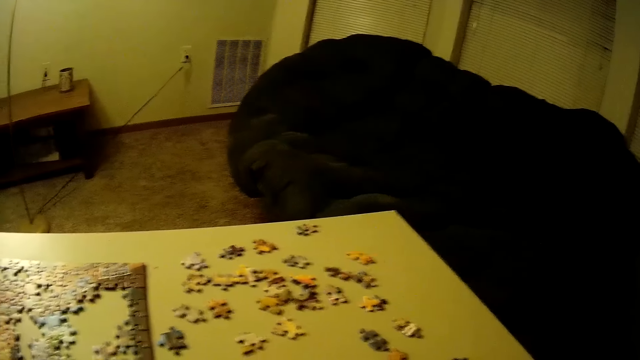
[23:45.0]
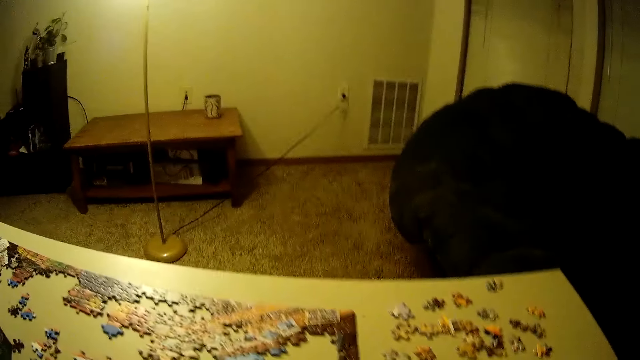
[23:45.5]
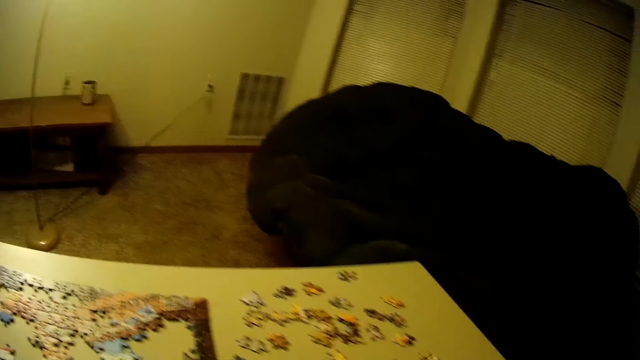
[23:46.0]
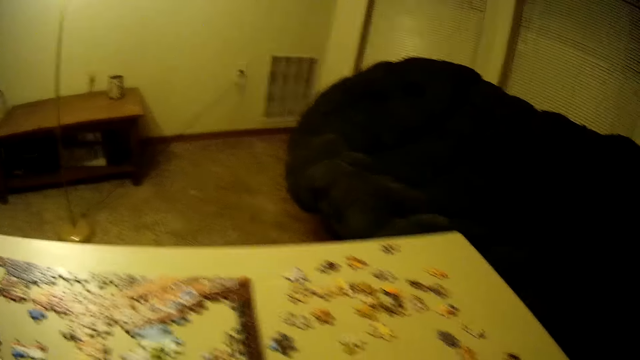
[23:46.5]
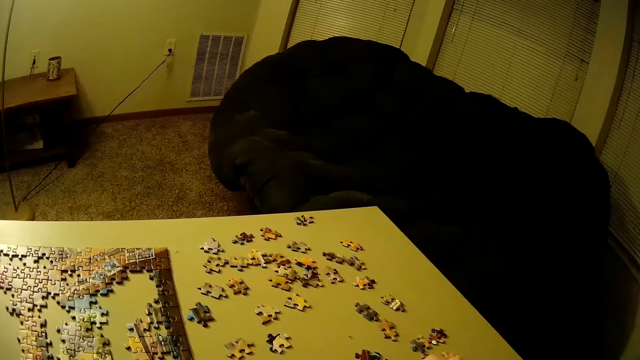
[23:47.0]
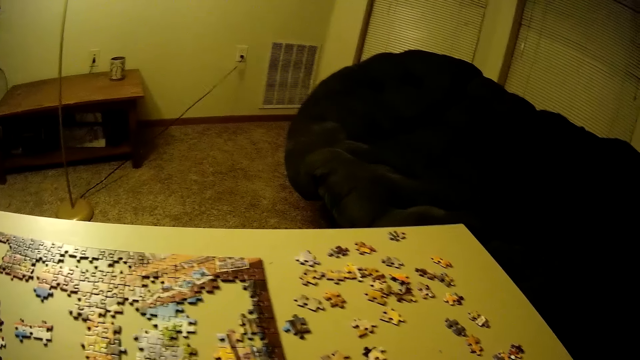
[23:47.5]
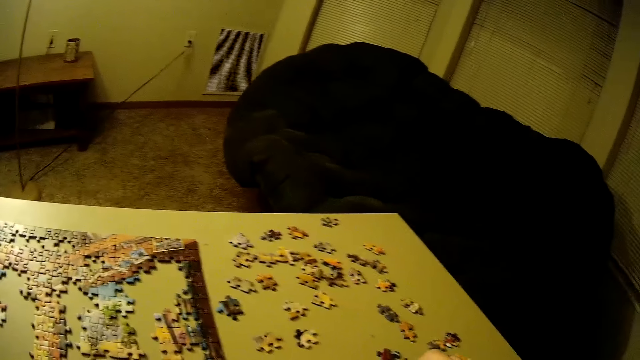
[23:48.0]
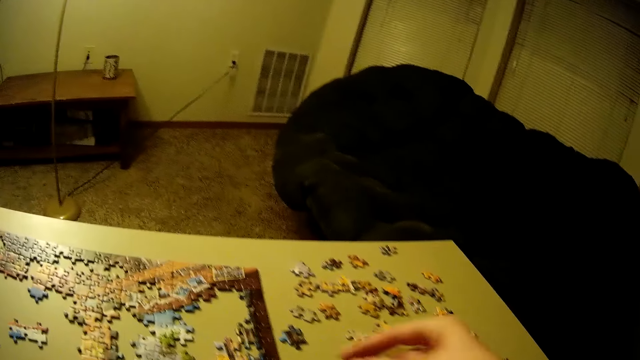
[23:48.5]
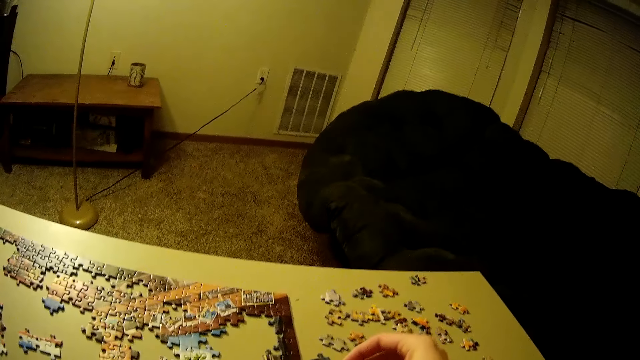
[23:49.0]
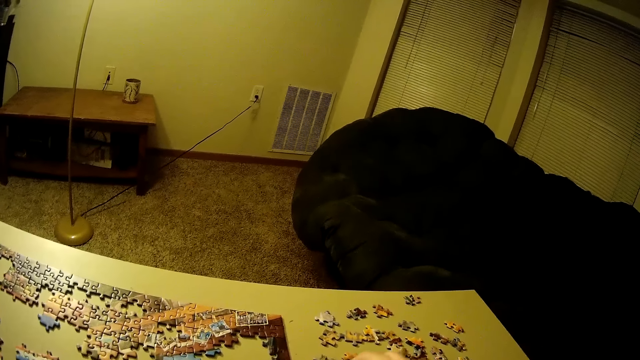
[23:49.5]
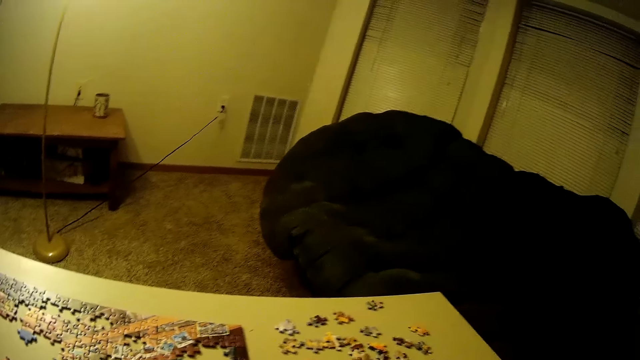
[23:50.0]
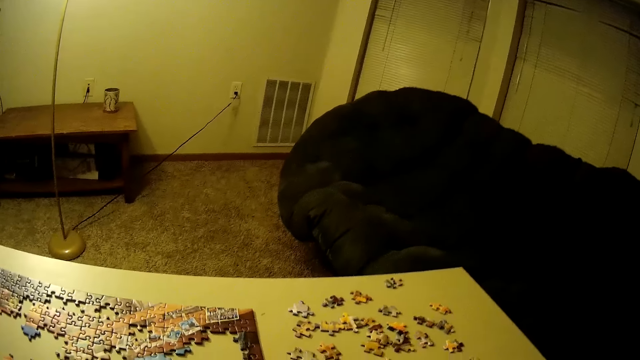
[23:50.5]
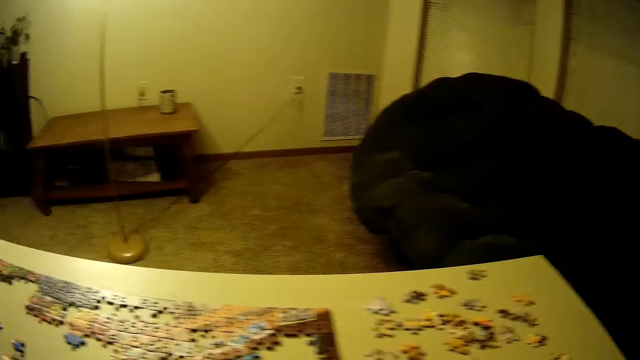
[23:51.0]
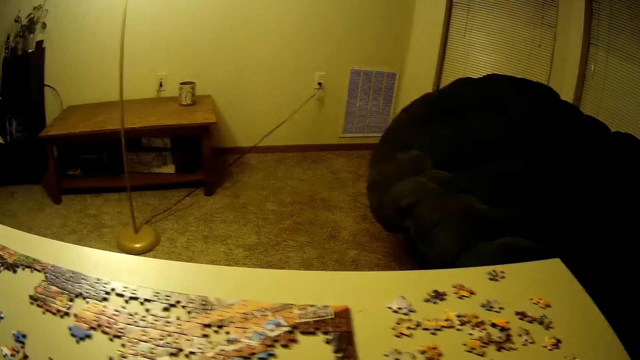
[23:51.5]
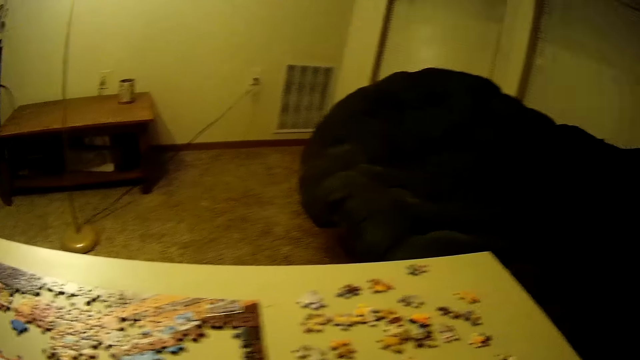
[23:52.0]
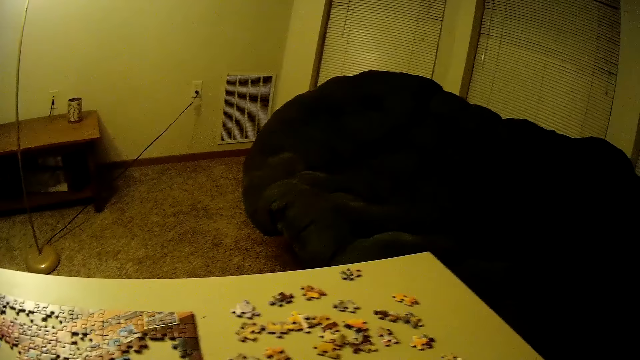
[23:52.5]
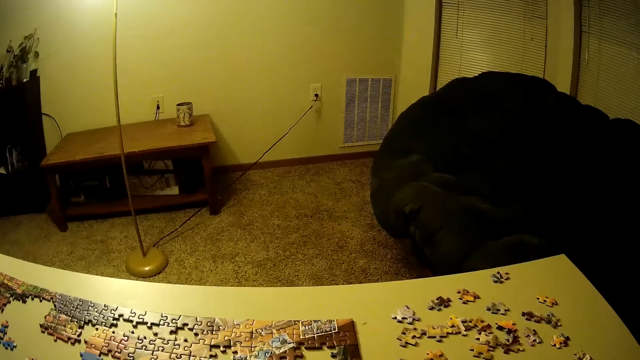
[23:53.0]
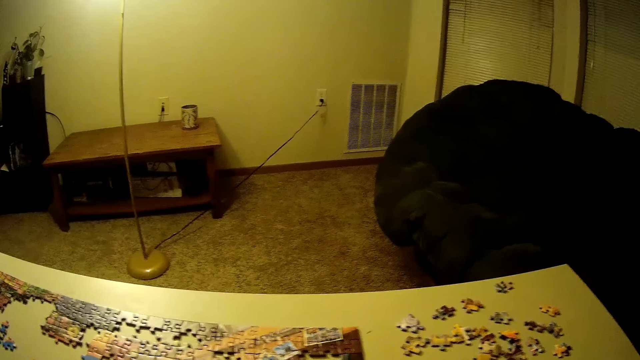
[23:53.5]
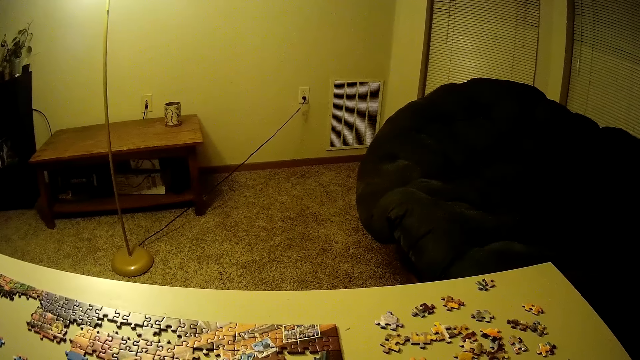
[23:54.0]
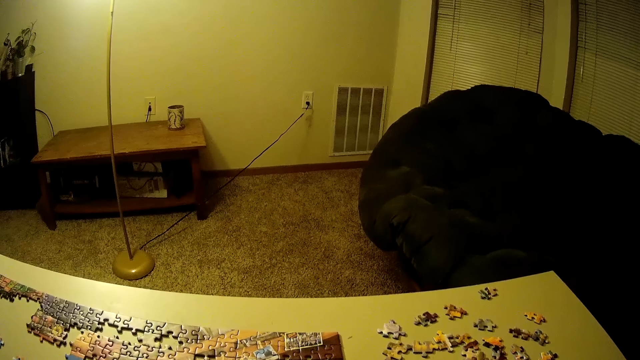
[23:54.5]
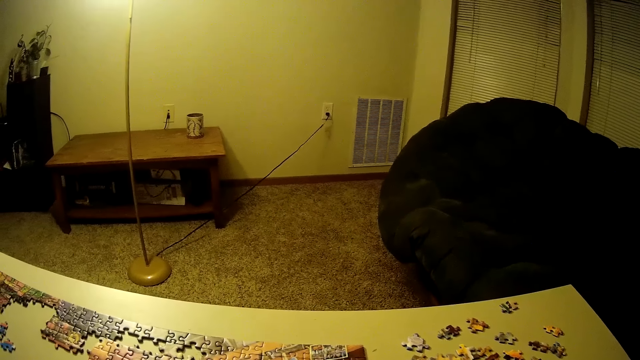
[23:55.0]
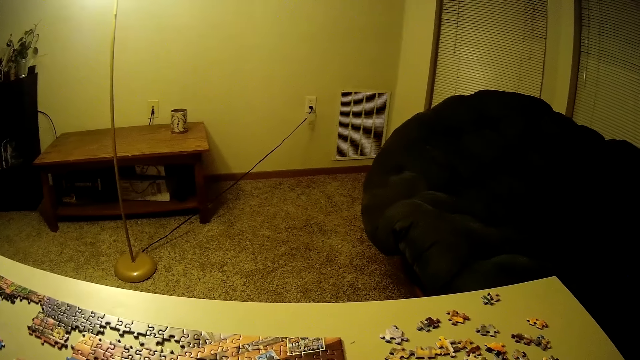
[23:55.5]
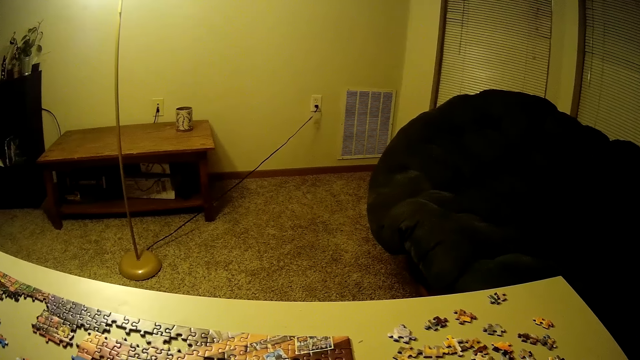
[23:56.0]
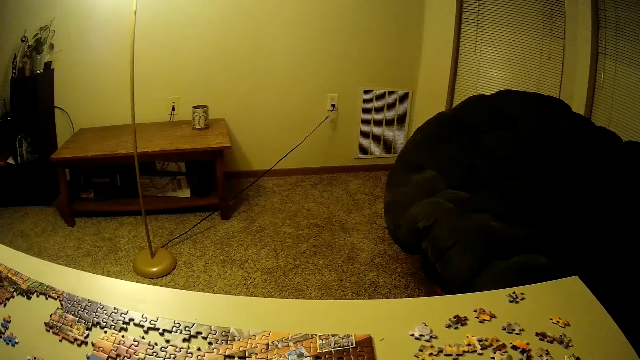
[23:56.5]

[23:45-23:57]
The camera wearer picks up another piece of the puzzle on the table. They look around in the room.

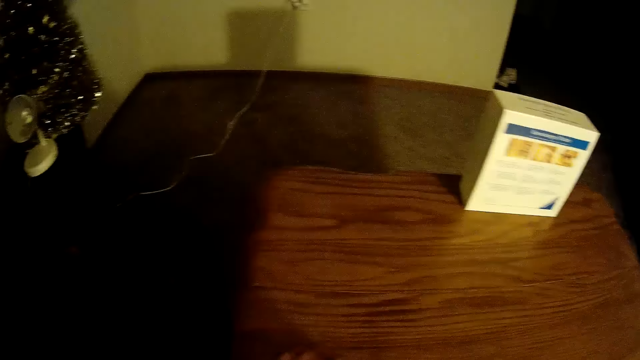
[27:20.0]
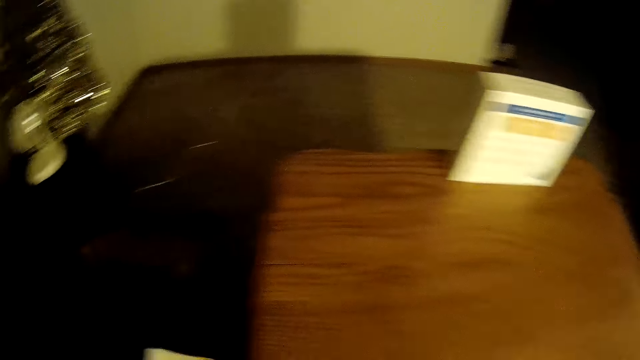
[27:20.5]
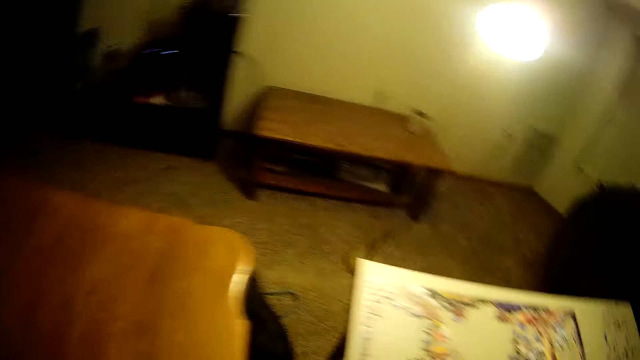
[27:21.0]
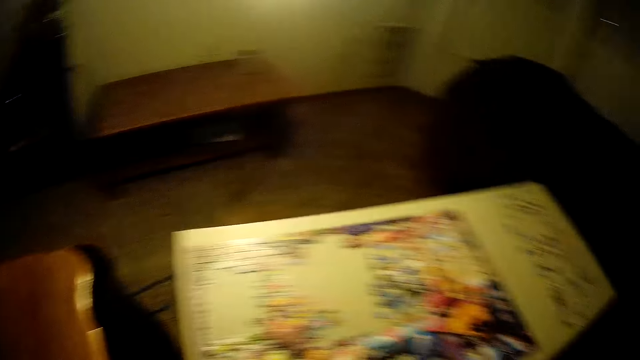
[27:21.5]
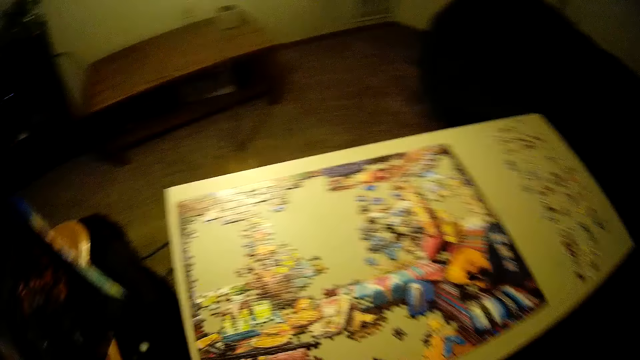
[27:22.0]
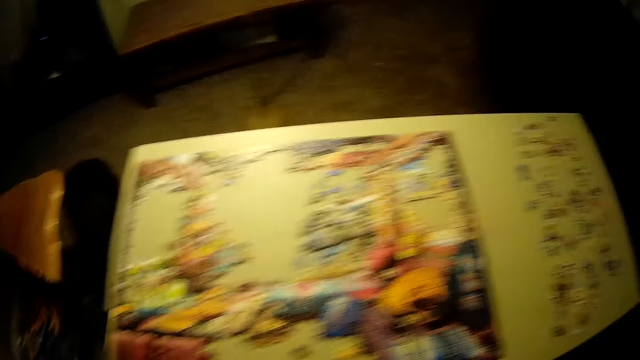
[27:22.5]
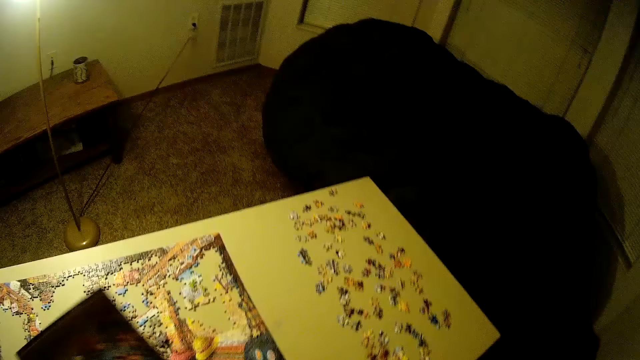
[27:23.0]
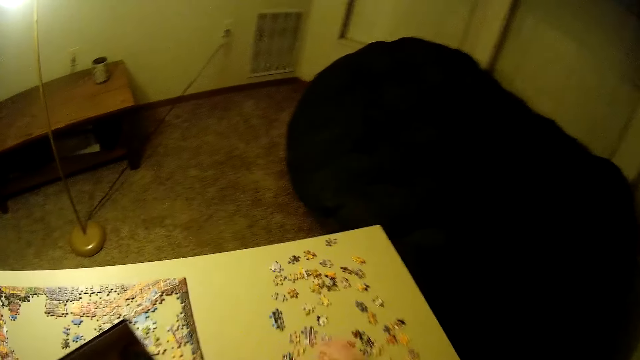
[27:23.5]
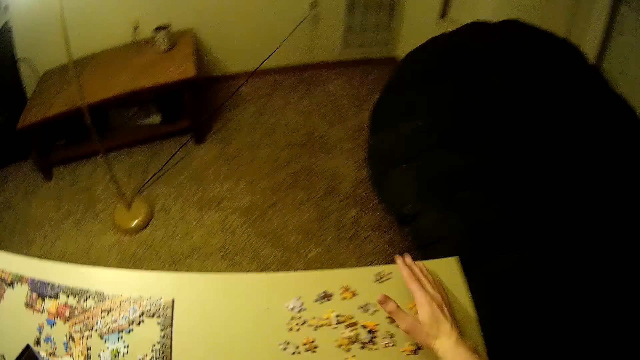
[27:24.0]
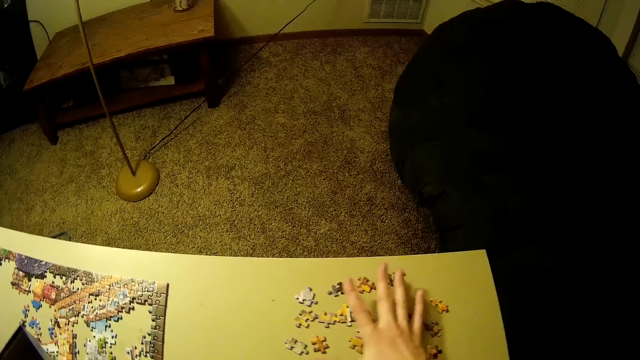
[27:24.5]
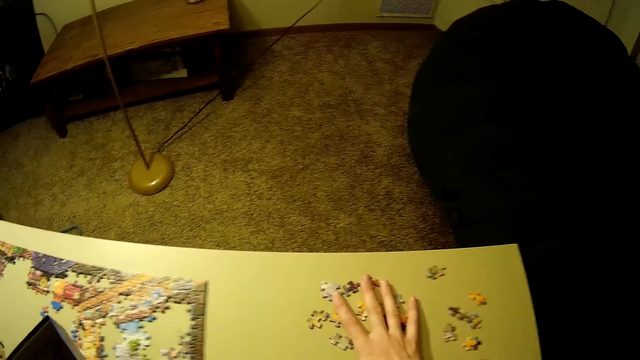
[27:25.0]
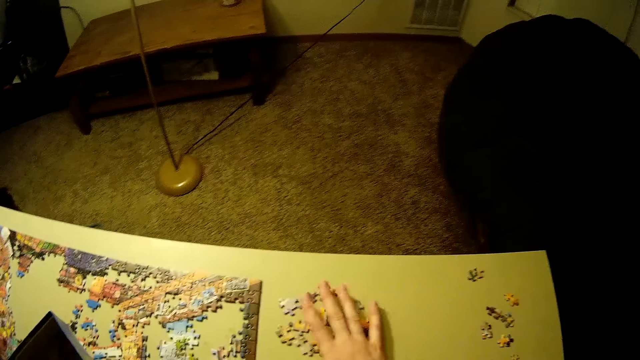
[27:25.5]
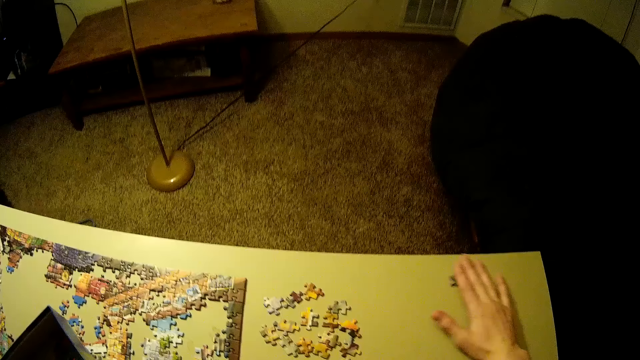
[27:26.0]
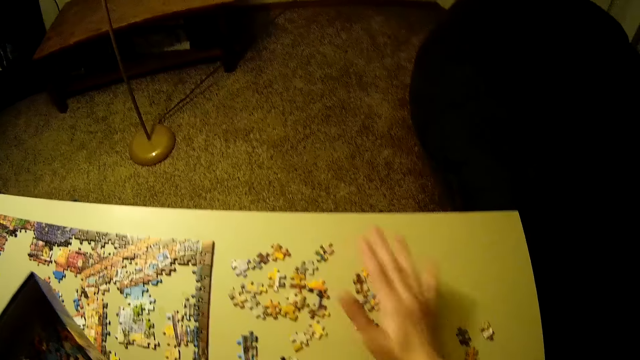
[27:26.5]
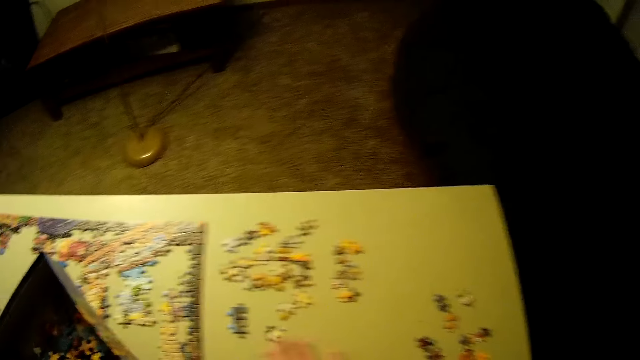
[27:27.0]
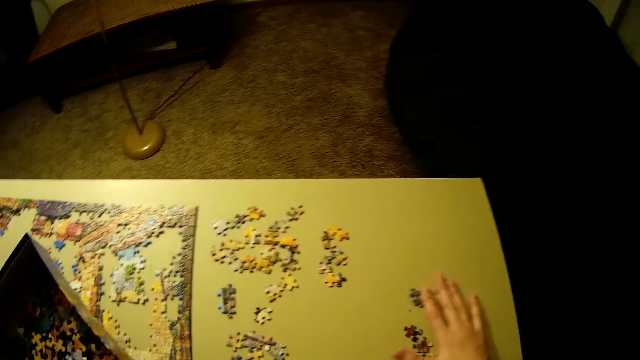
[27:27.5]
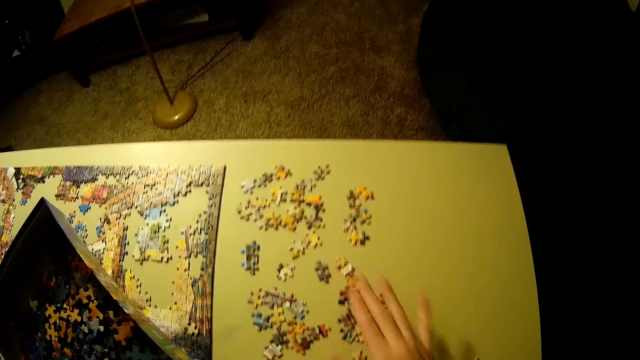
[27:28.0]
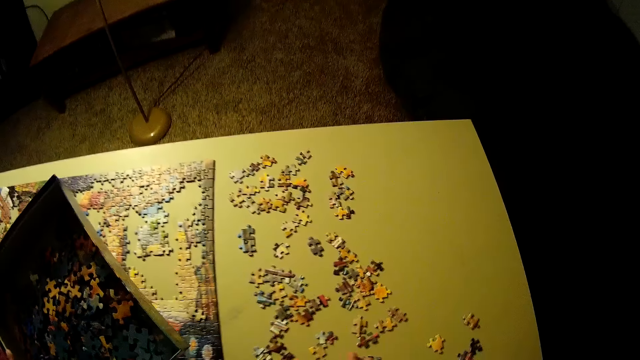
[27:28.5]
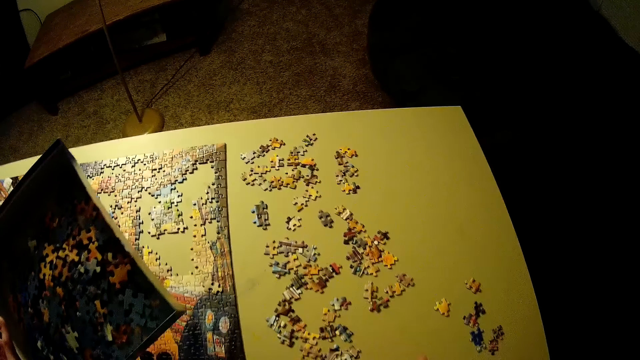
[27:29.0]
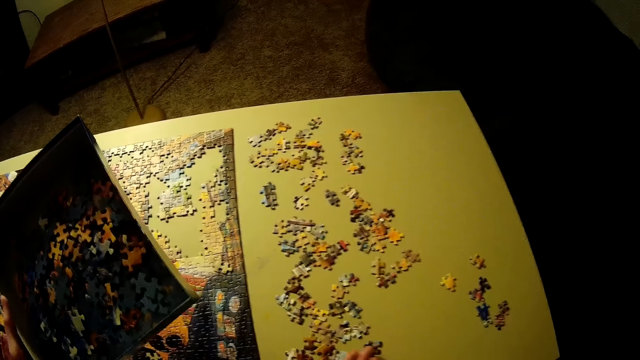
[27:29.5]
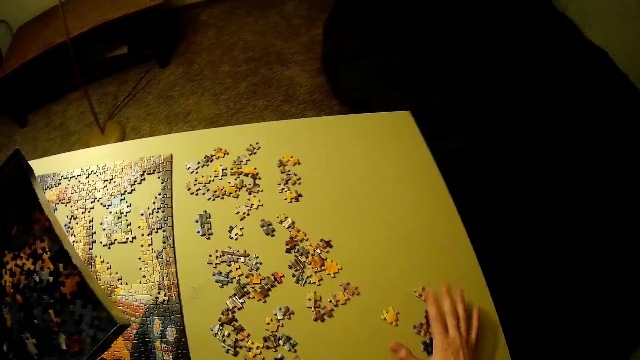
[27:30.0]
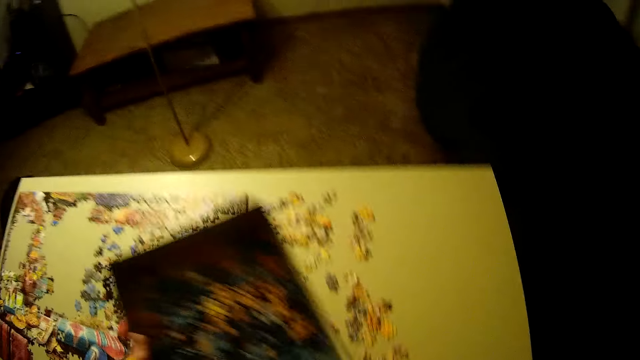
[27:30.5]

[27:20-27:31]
The camera wearer moves to another table in the room. They move the pieces of the puzzle on the table aside.
